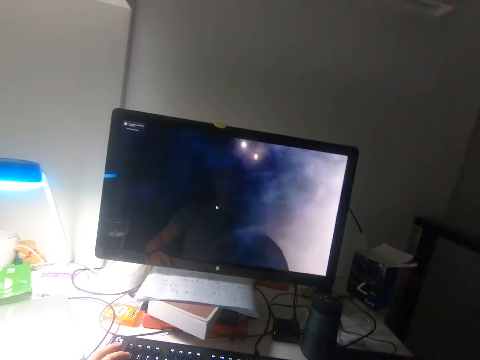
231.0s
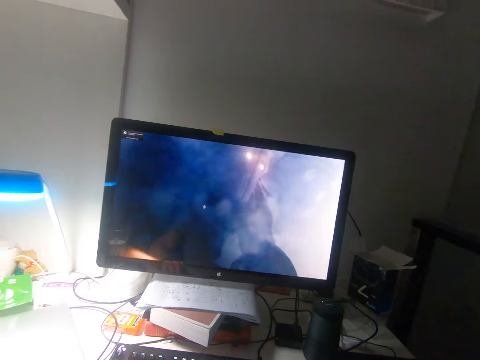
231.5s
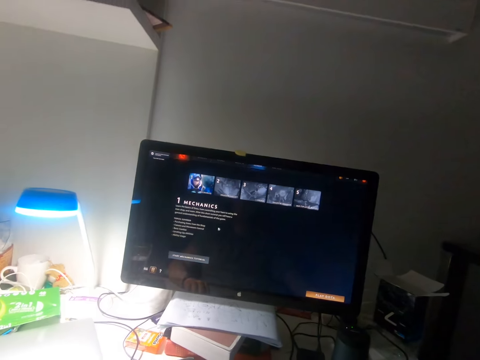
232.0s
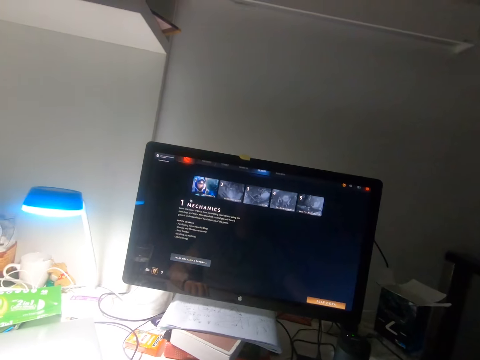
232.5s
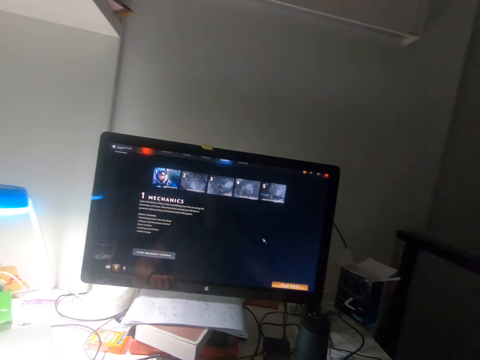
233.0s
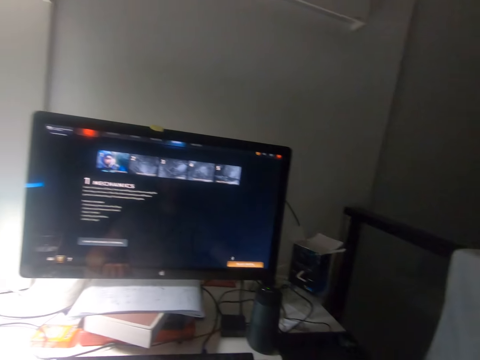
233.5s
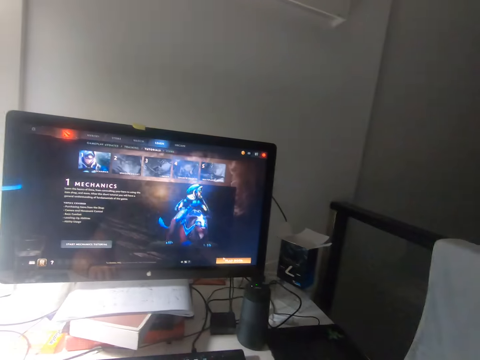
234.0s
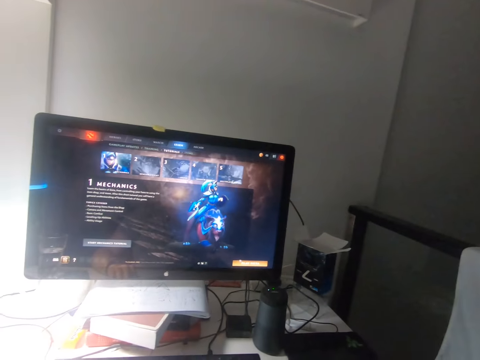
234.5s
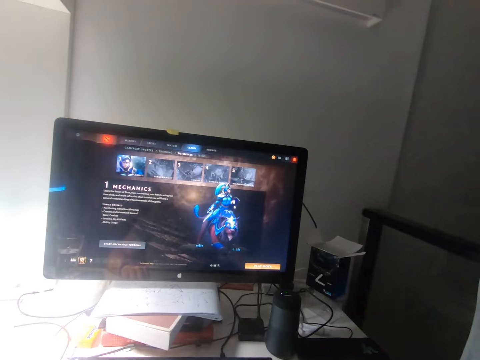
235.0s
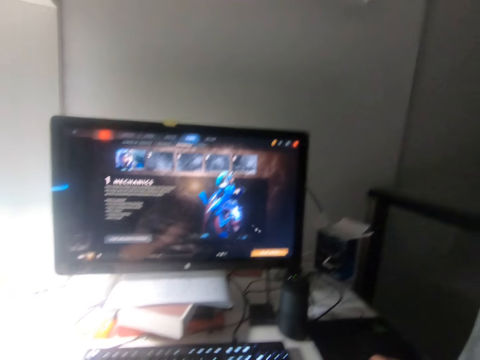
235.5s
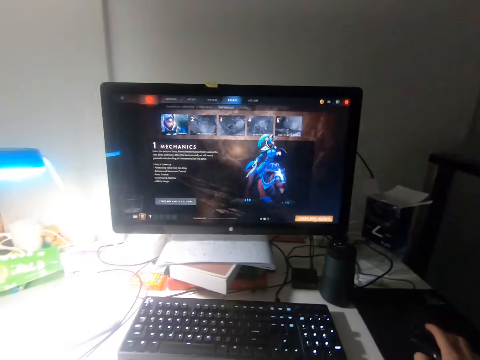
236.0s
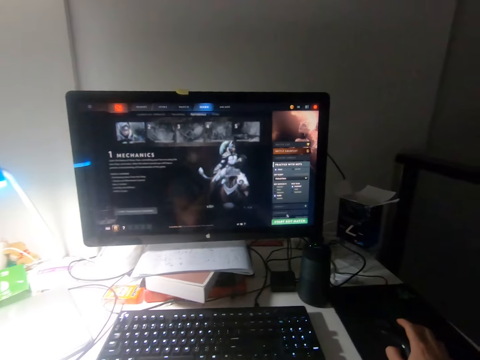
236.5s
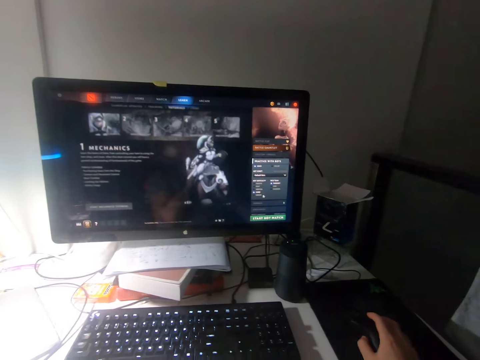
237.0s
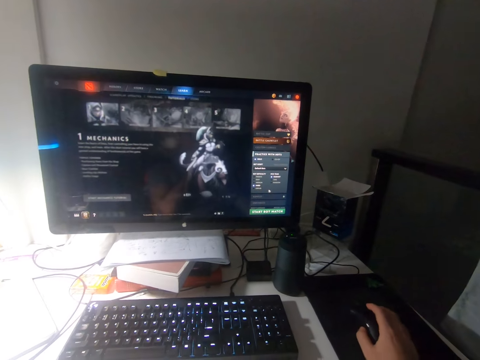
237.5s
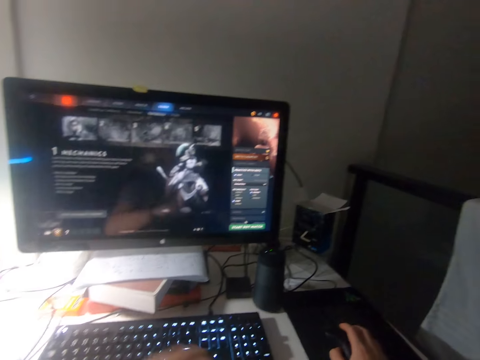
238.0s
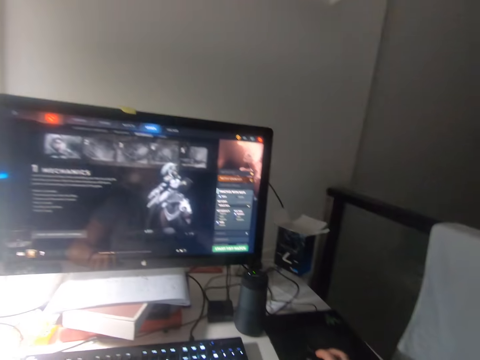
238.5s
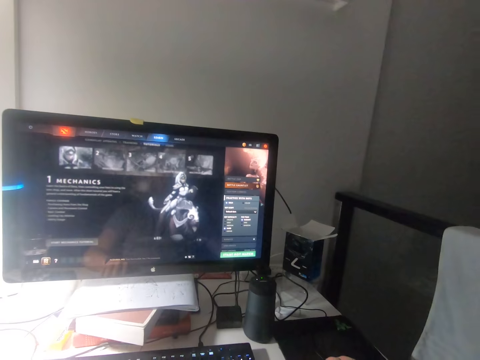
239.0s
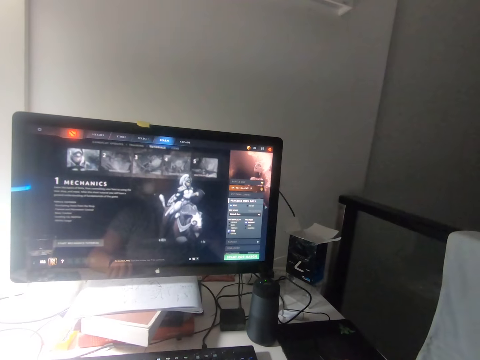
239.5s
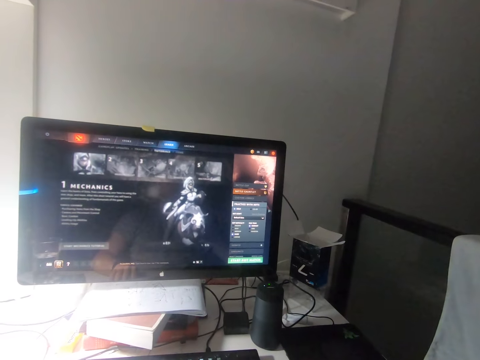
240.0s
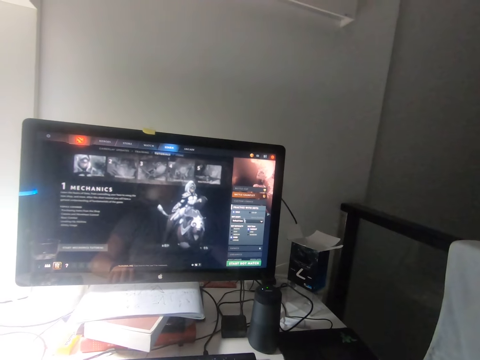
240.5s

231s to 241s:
The camera wearer moves the keyboard. They operate the computer and move the mouse.

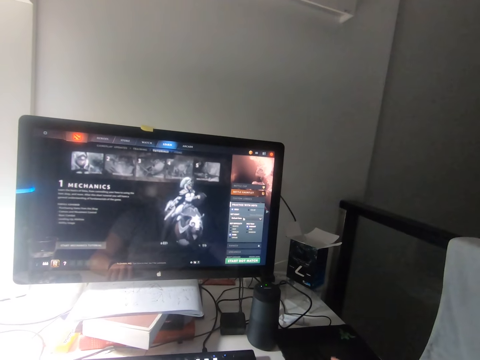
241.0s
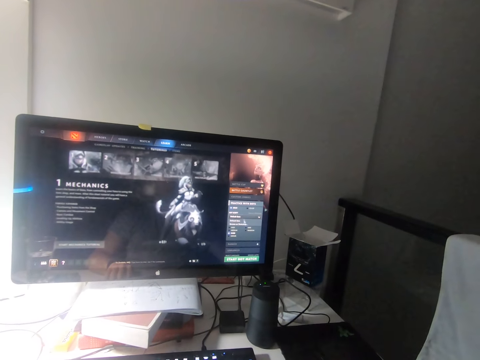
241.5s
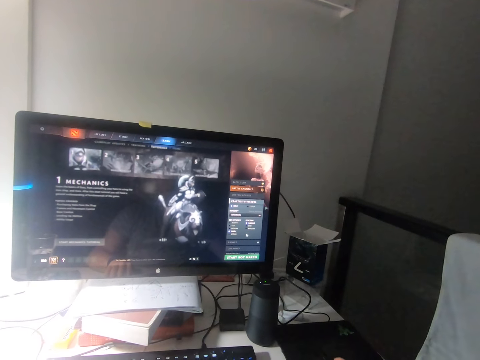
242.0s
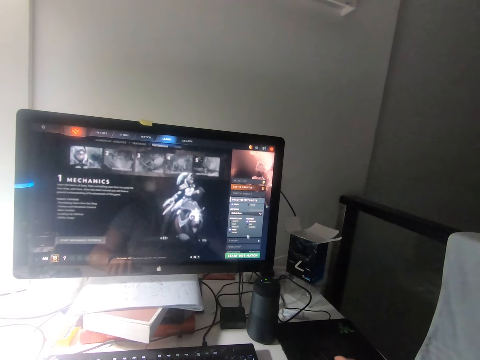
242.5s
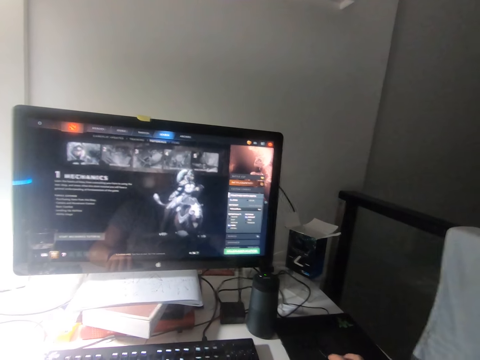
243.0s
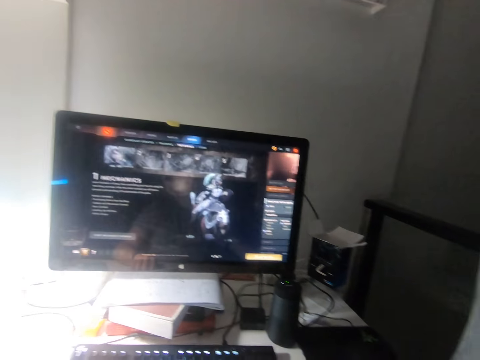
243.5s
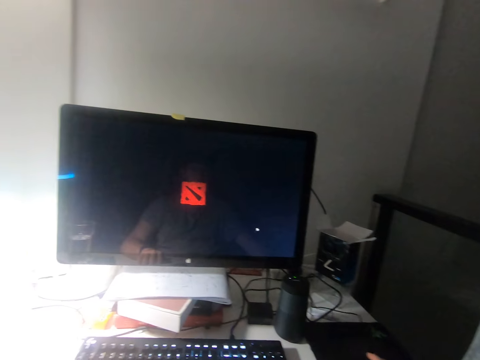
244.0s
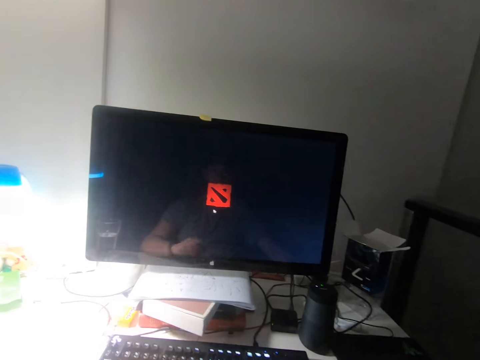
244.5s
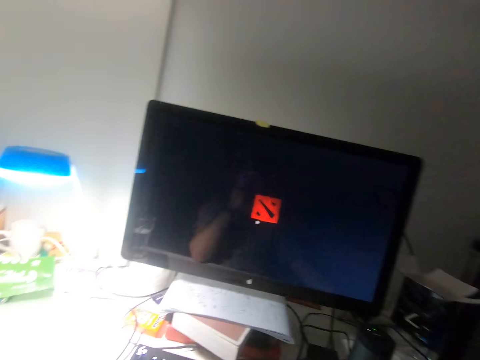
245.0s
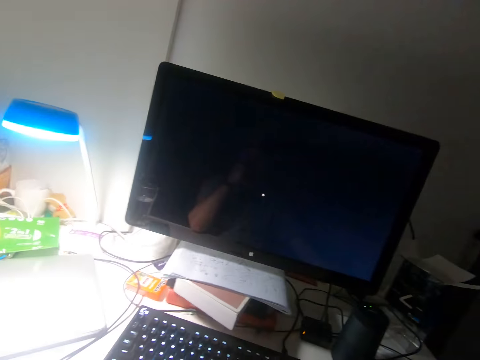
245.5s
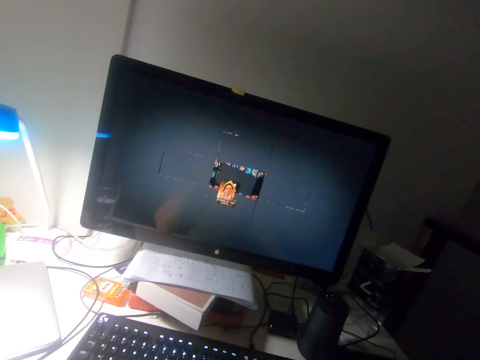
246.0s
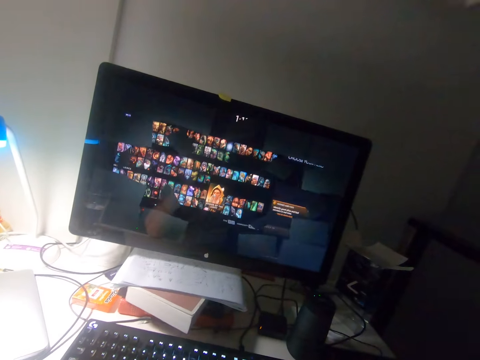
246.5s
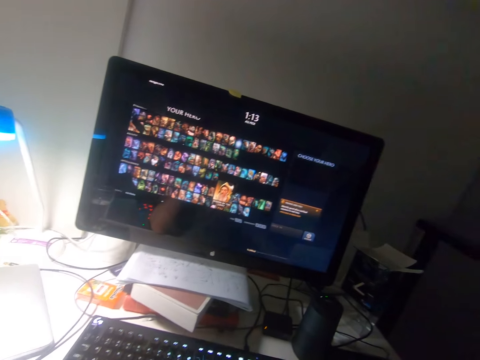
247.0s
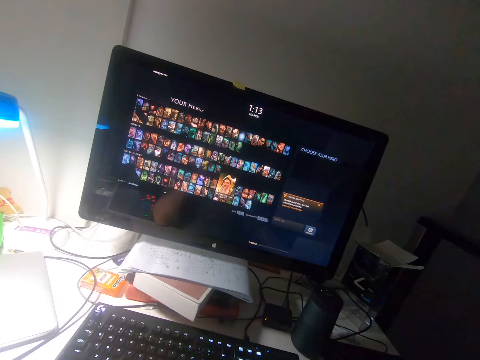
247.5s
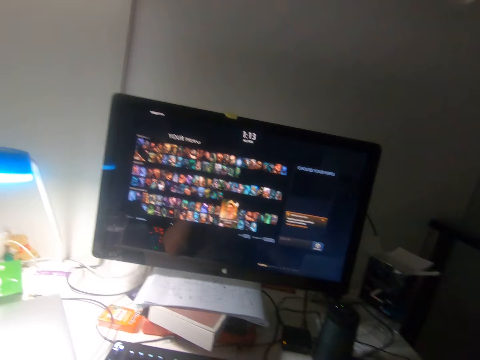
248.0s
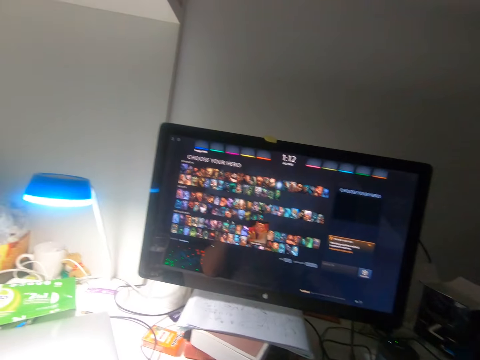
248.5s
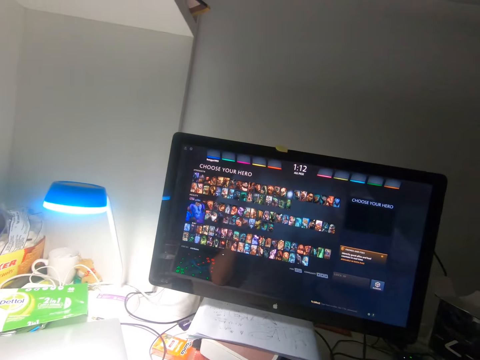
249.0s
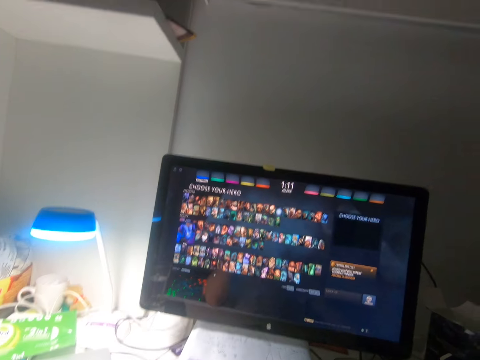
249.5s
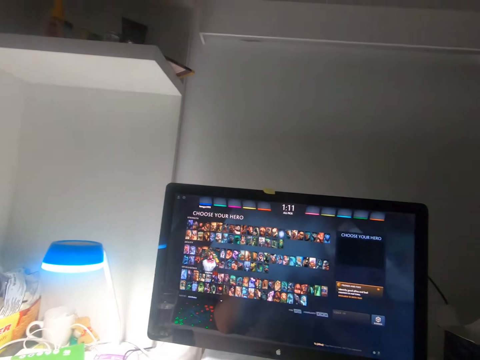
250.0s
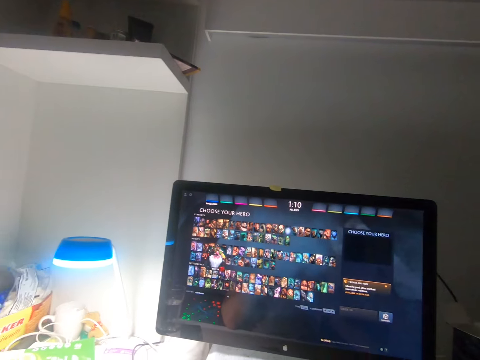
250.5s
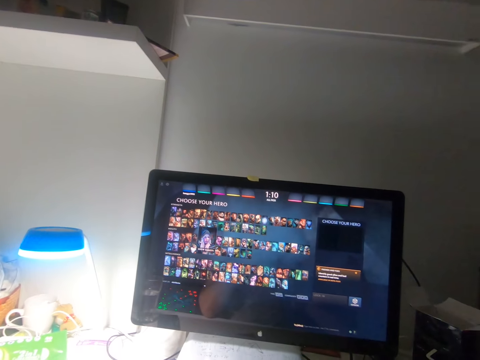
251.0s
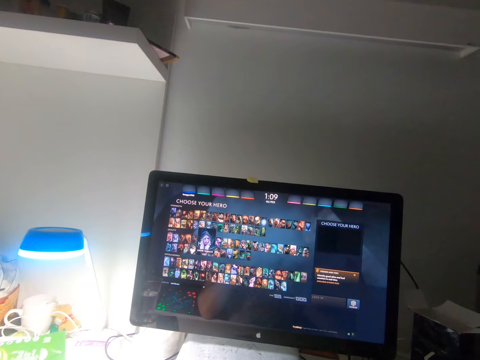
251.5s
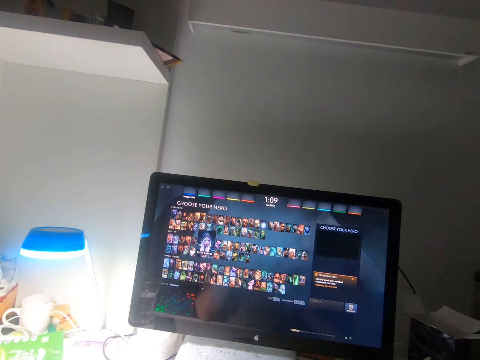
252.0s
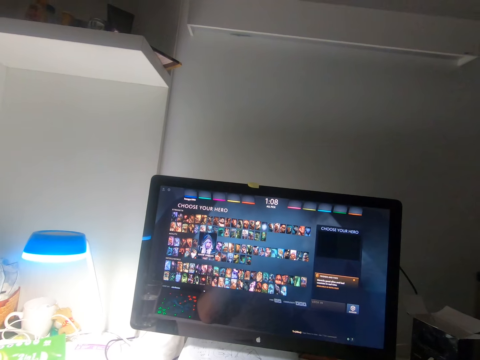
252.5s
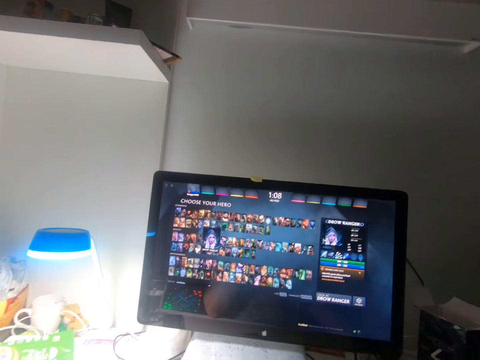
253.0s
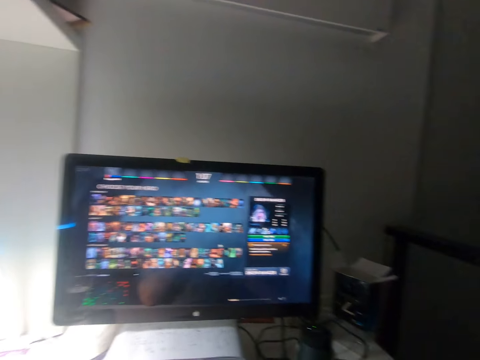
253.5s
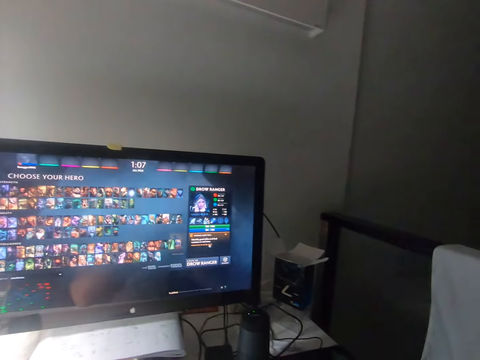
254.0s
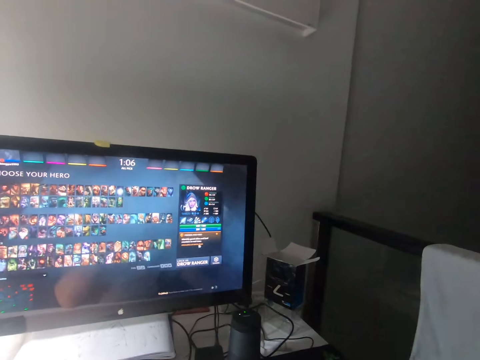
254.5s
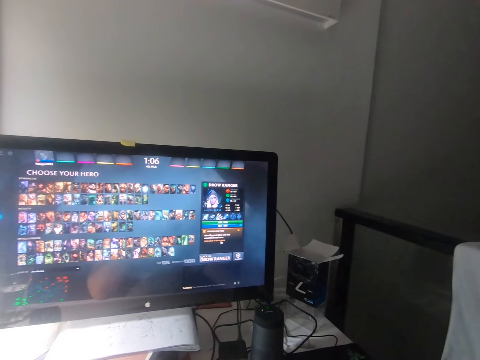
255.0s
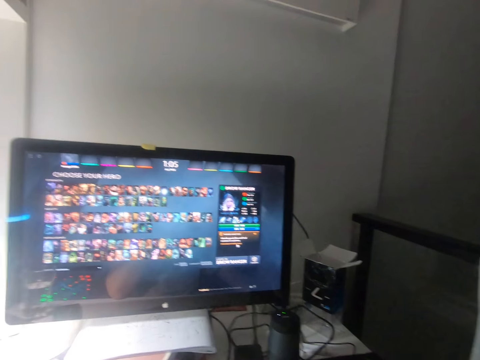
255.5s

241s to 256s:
The camera wearer clicks the mouse. He puts his hand on his face. He operates the computer.
